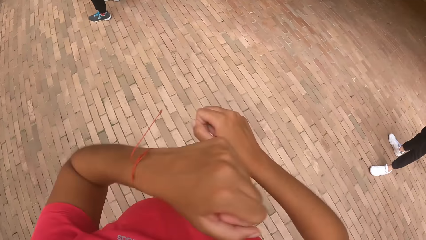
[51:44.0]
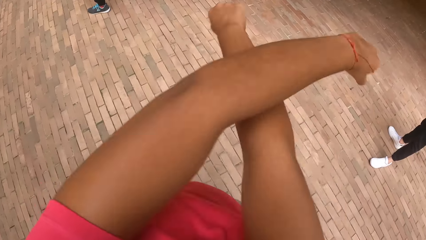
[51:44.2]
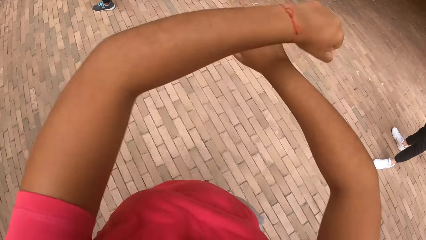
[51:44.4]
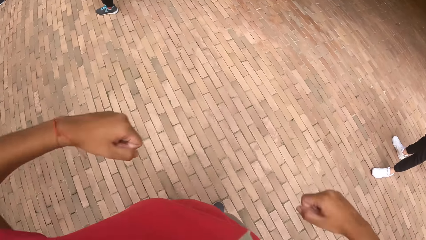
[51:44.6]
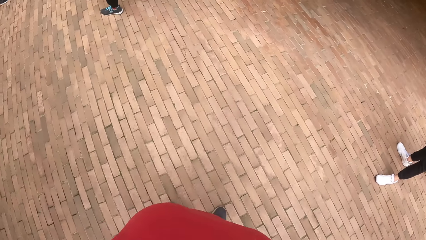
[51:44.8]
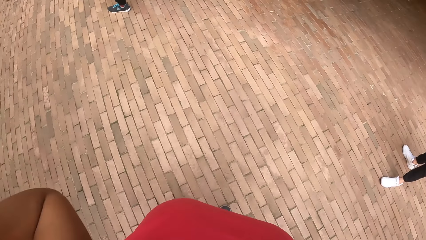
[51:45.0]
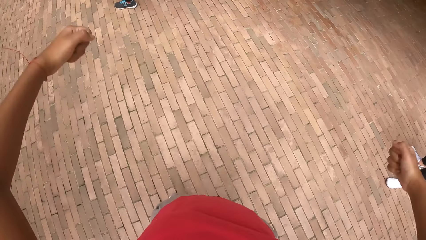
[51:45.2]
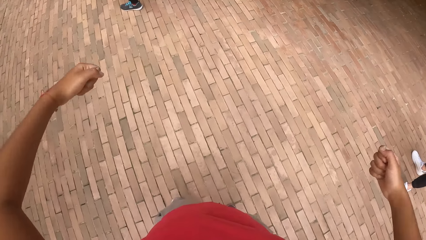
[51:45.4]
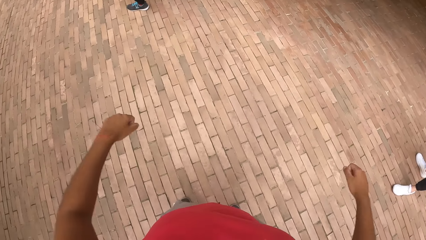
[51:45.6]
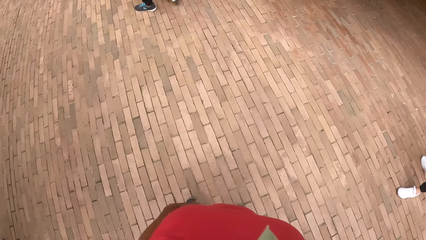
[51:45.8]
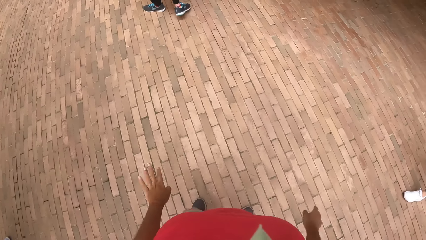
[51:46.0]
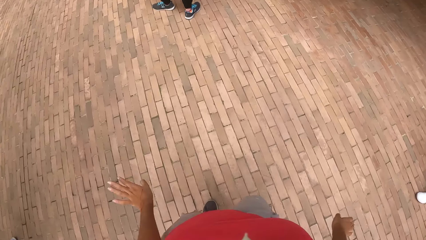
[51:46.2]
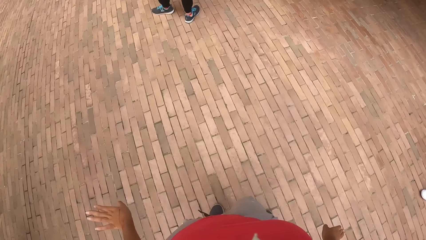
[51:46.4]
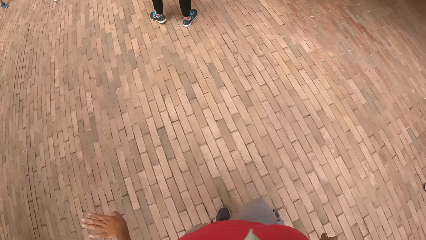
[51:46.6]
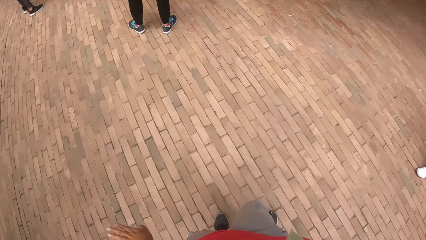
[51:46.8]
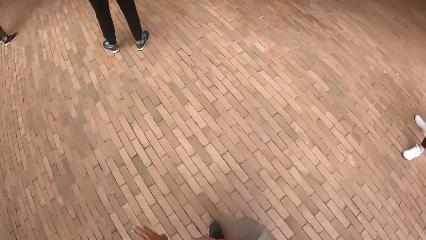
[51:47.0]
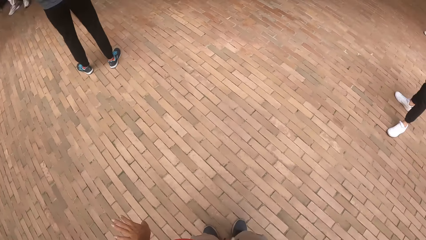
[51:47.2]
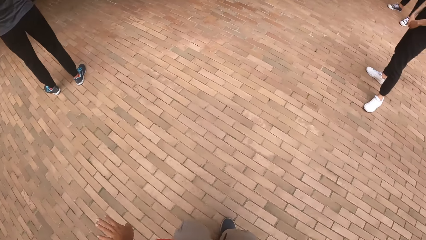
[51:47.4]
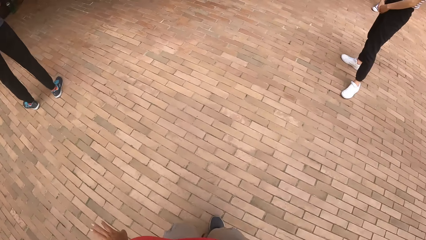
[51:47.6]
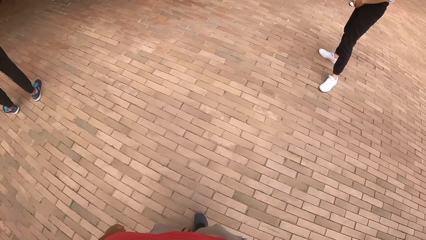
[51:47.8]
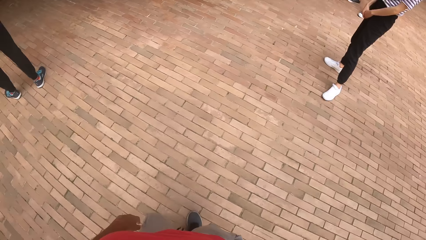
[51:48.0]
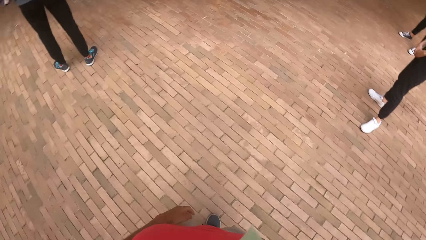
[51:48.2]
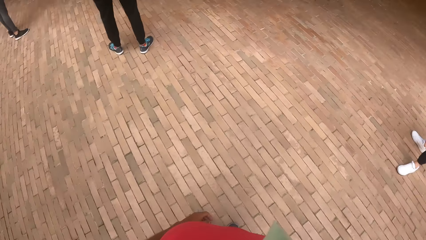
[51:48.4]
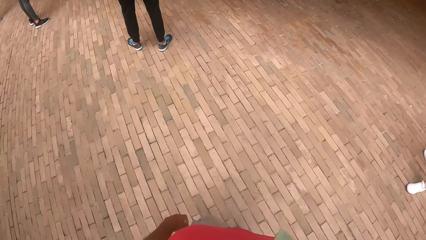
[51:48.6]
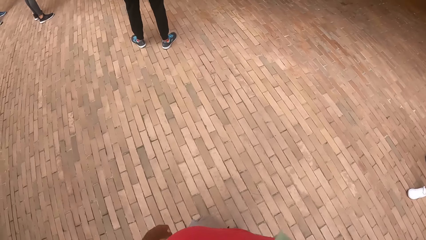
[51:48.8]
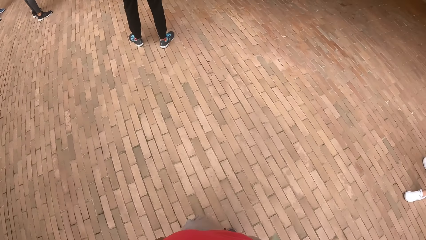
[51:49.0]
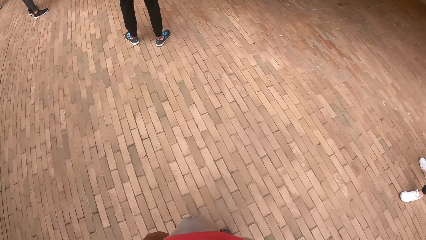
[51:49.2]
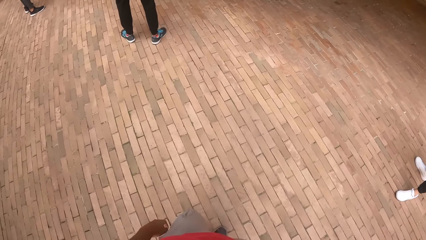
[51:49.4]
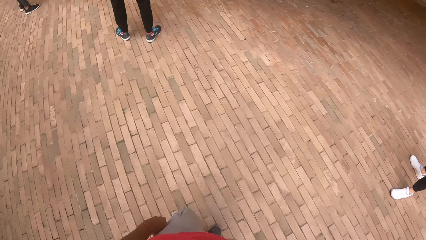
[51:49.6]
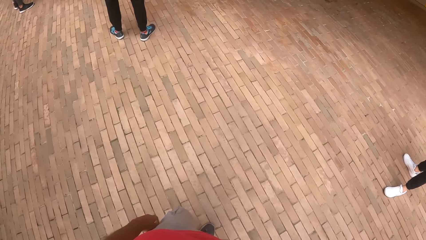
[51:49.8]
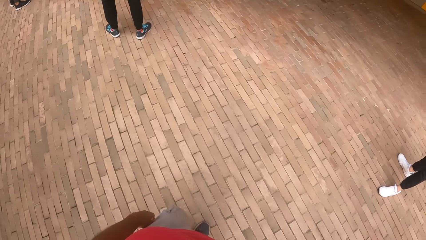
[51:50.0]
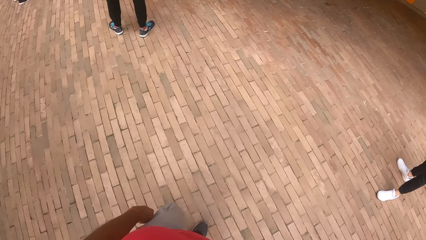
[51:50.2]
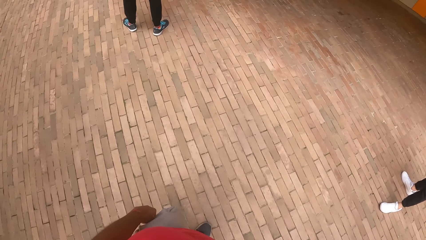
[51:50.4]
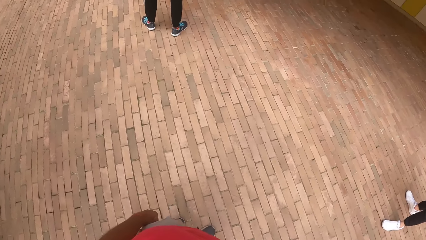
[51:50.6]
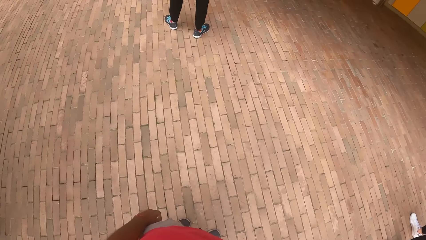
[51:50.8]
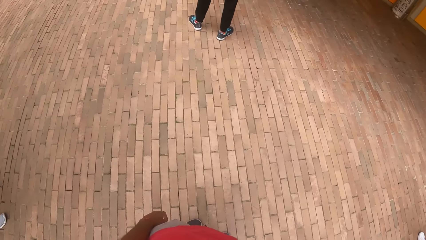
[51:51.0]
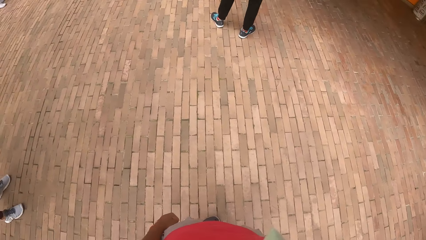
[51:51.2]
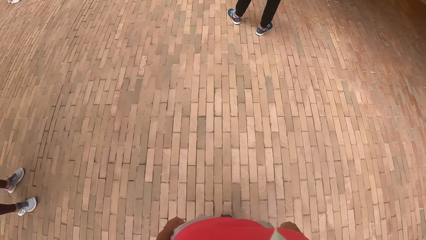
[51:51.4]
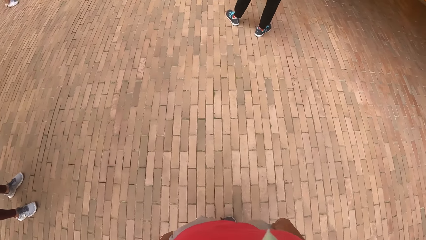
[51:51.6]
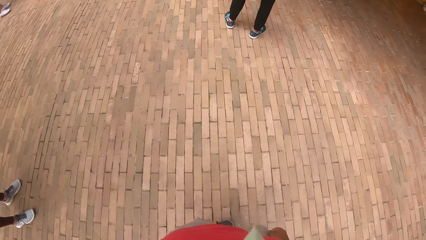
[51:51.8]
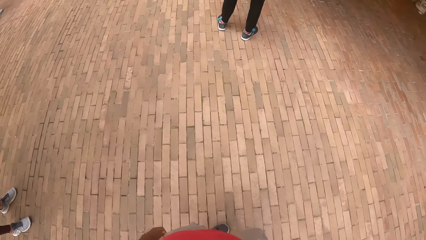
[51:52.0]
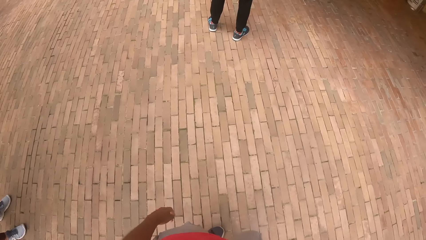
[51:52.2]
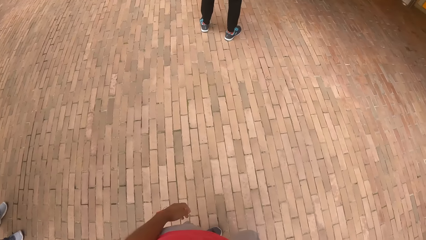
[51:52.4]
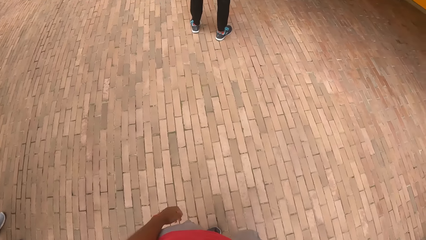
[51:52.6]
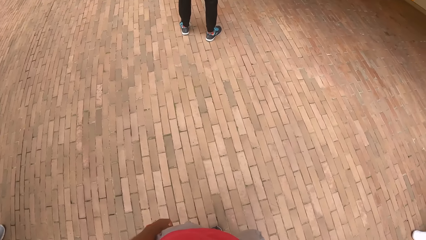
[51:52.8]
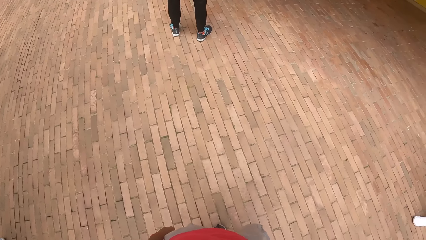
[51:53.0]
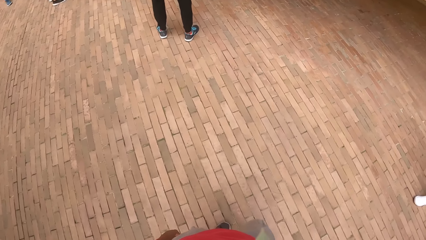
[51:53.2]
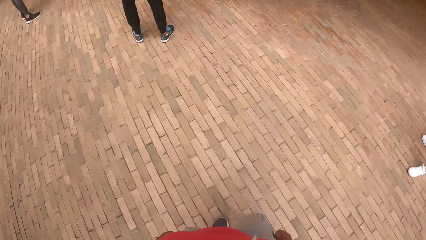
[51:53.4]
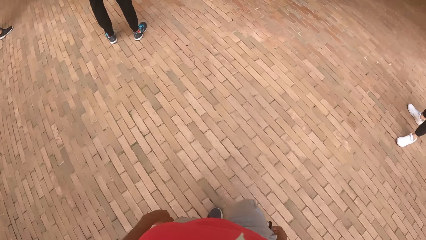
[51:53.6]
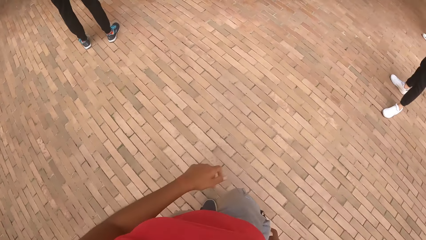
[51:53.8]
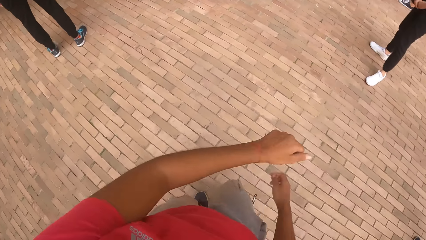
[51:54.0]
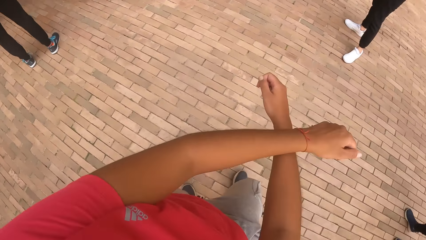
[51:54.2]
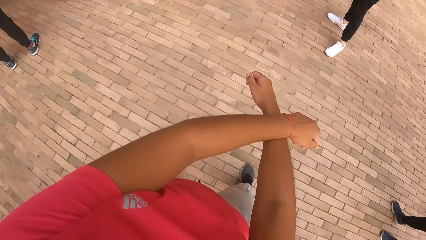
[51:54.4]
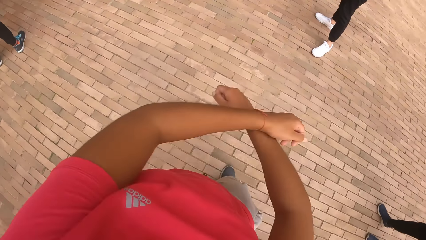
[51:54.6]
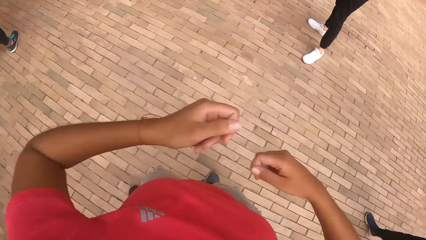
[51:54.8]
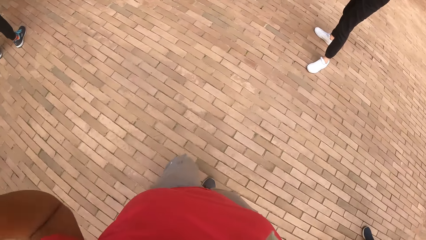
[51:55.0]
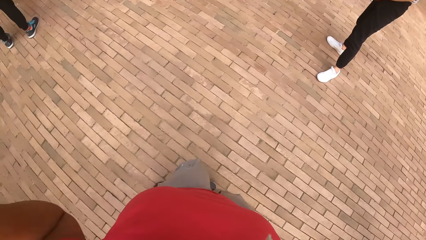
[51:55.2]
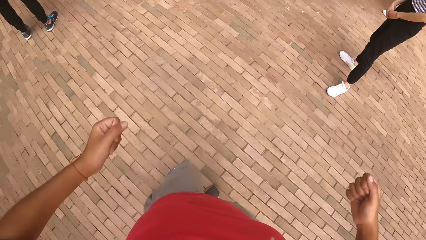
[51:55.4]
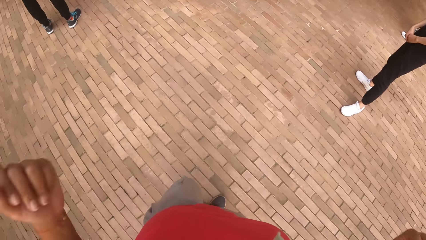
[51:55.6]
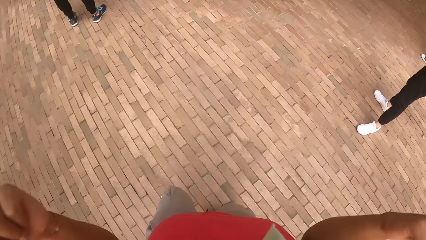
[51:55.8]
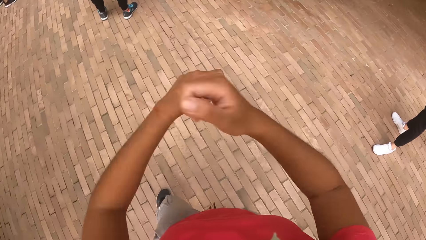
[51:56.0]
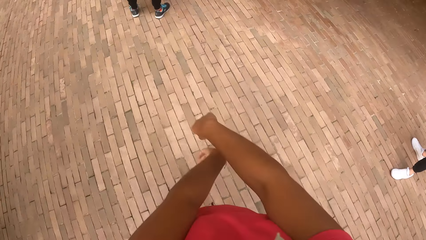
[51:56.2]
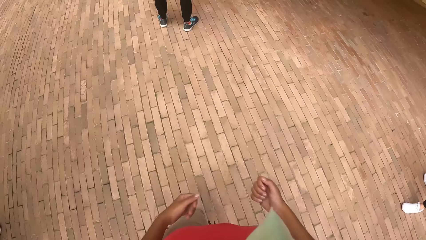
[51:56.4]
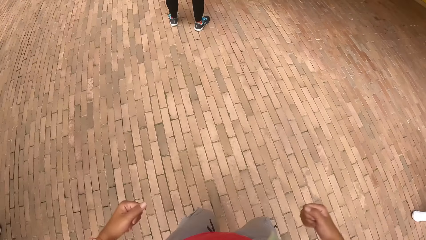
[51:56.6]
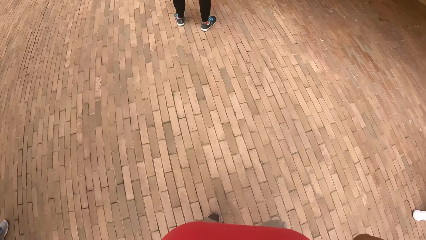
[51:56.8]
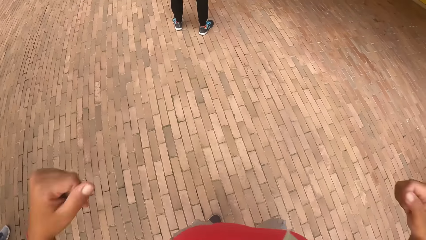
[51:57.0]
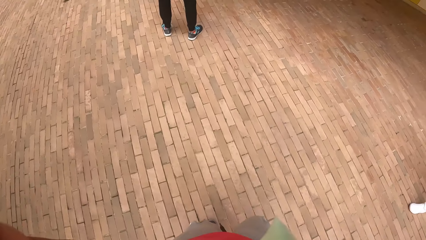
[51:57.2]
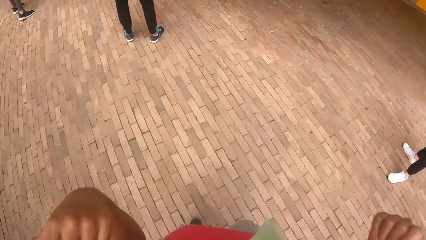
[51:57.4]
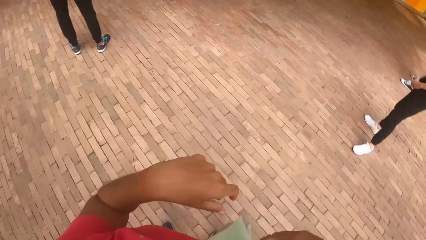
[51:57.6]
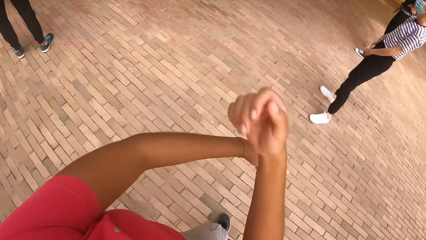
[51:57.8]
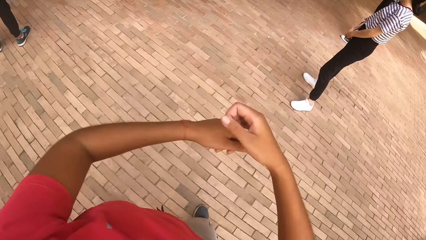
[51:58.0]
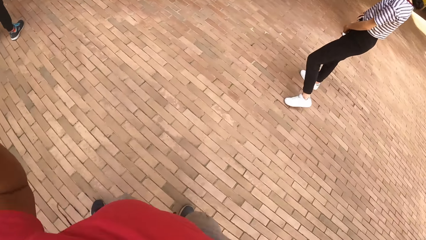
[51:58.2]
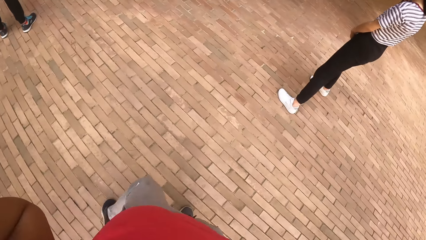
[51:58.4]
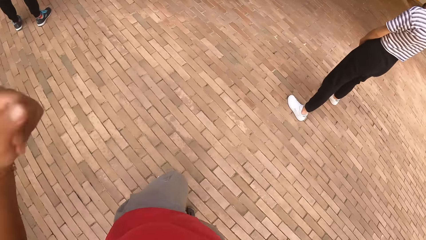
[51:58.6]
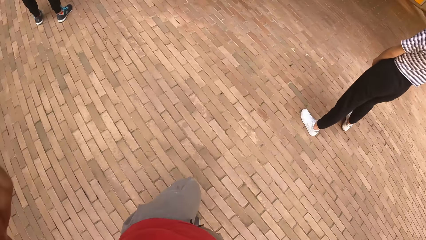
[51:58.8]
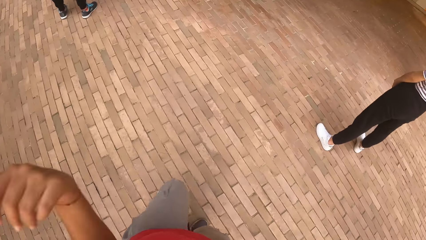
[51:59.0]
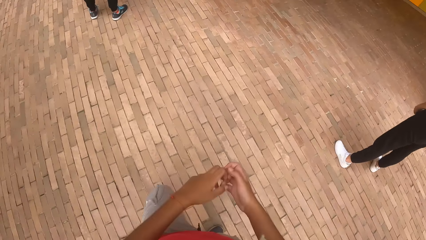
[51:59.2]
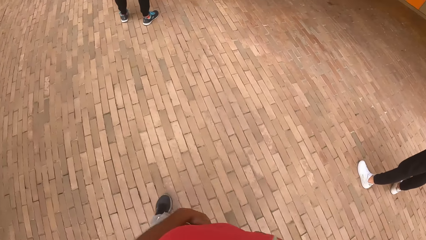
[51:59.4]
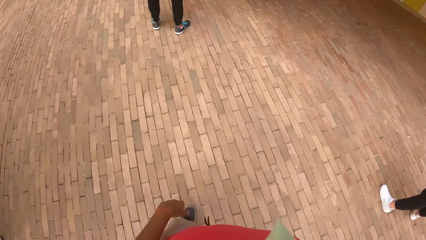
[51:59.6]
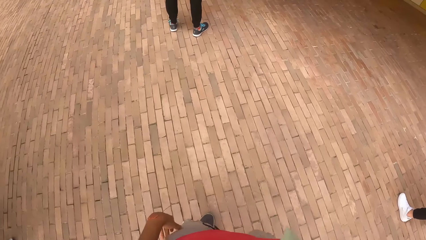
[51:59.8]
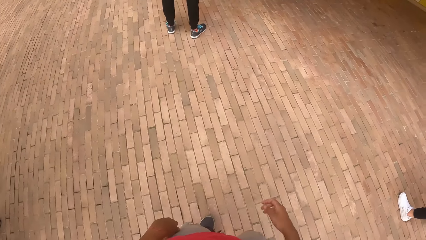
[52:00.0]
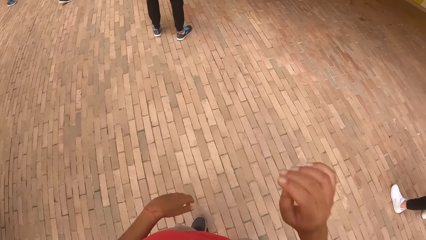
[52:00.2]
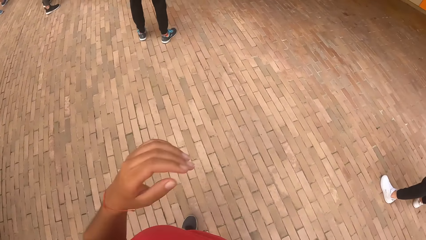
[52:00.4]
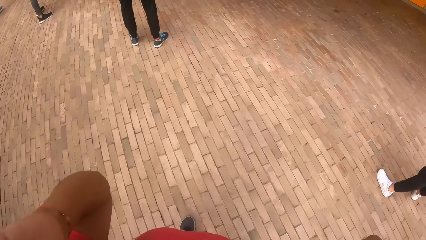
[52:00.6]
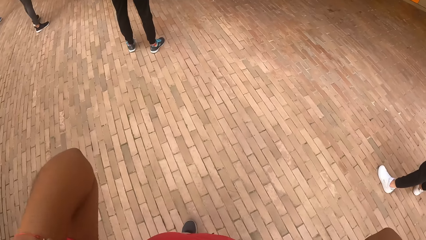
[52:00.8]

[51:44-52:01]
The camera wearer moves her hands forward. She drops her hands. She moves her hands.
